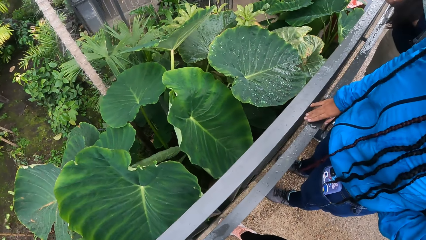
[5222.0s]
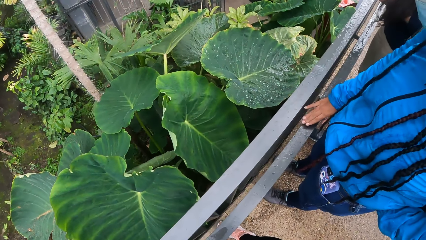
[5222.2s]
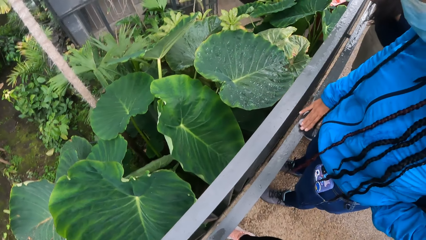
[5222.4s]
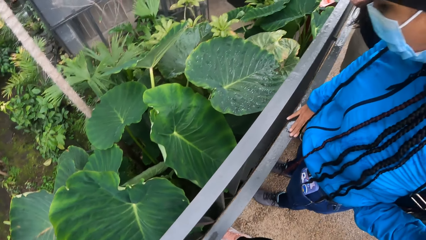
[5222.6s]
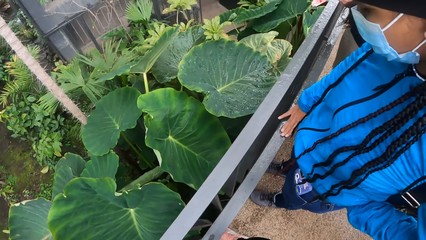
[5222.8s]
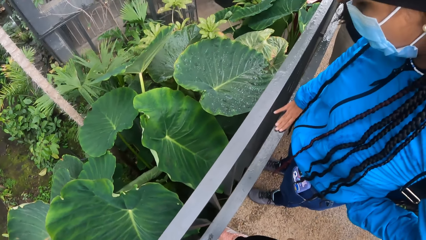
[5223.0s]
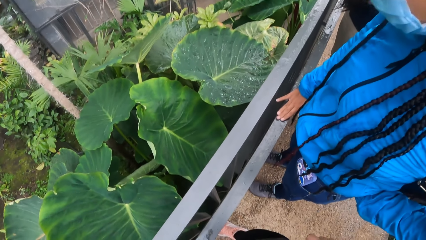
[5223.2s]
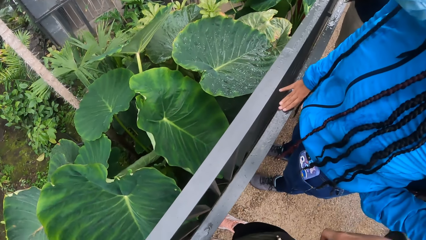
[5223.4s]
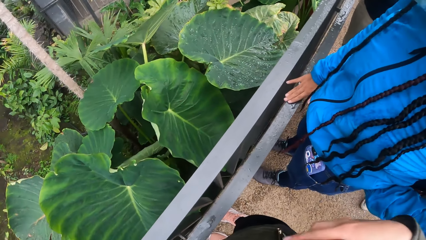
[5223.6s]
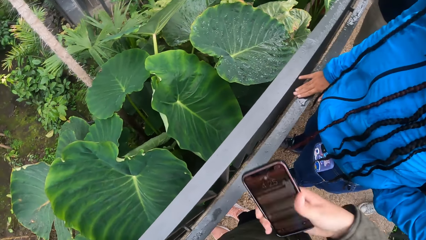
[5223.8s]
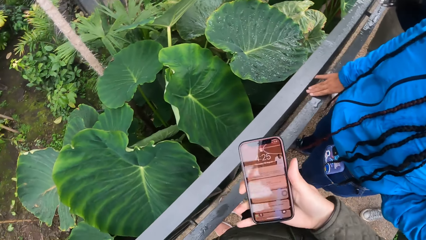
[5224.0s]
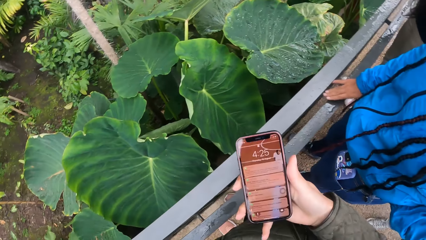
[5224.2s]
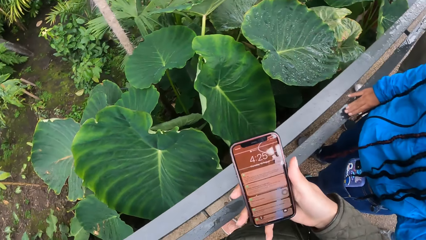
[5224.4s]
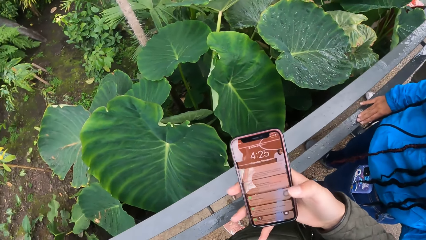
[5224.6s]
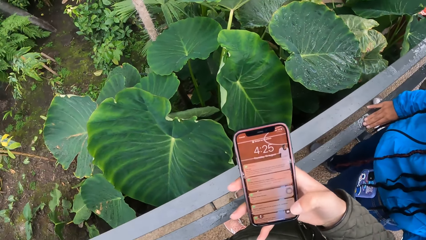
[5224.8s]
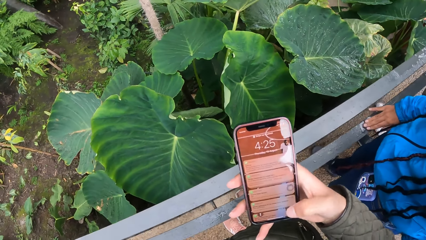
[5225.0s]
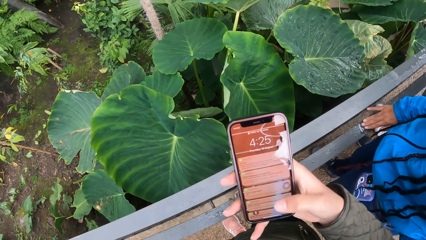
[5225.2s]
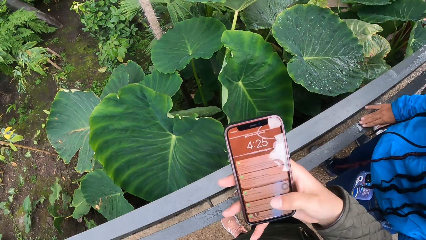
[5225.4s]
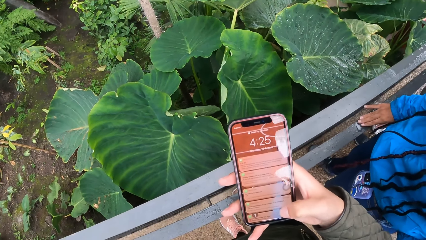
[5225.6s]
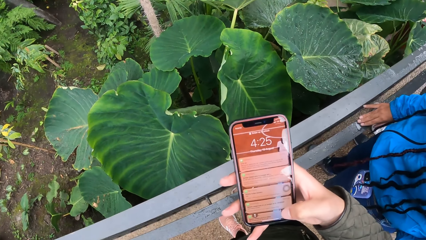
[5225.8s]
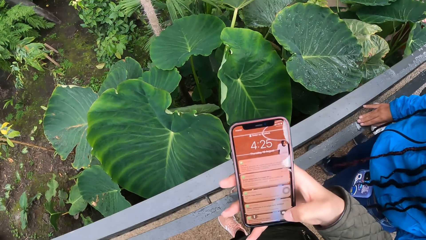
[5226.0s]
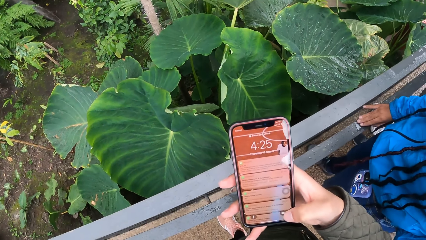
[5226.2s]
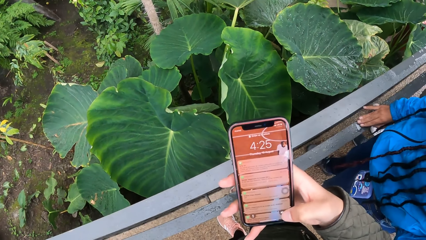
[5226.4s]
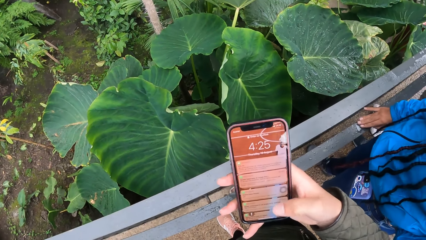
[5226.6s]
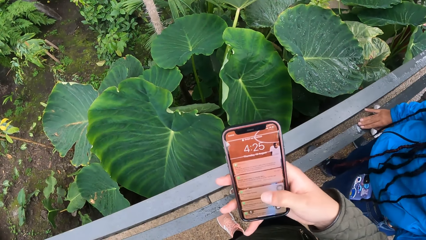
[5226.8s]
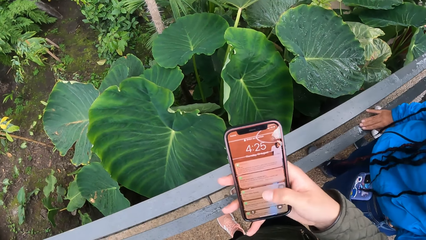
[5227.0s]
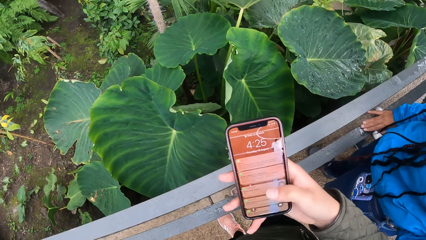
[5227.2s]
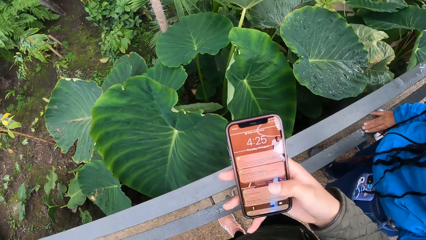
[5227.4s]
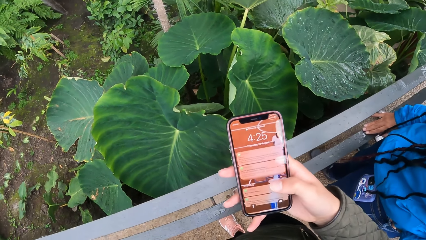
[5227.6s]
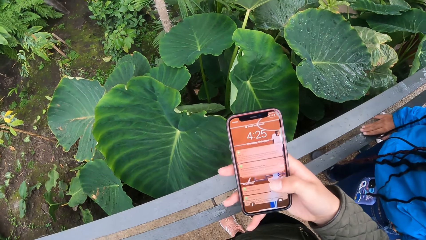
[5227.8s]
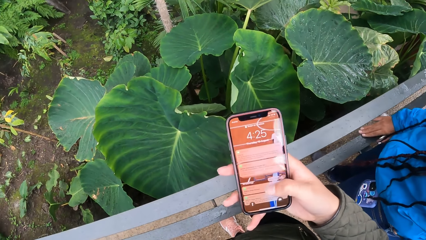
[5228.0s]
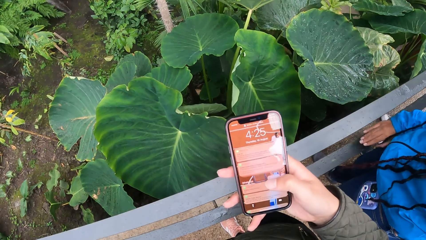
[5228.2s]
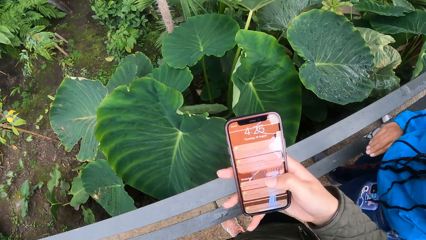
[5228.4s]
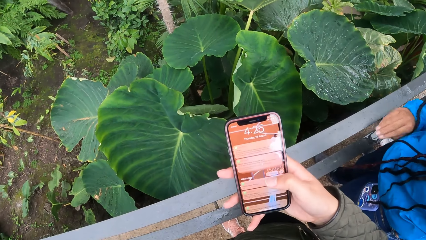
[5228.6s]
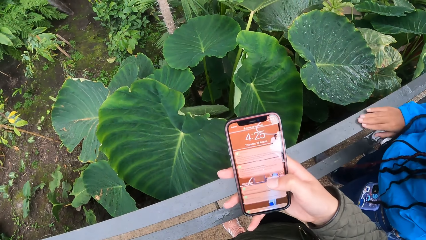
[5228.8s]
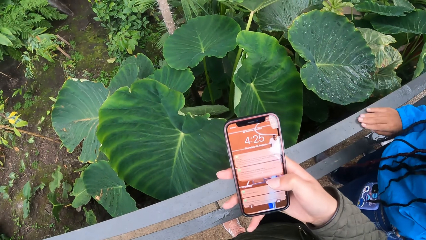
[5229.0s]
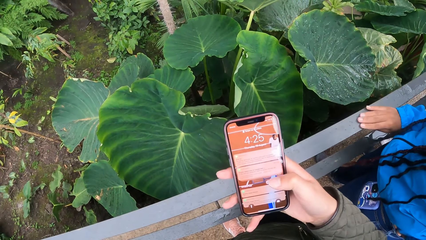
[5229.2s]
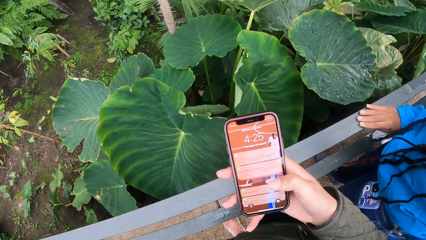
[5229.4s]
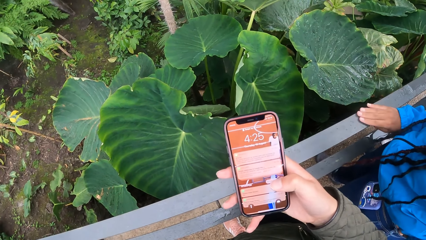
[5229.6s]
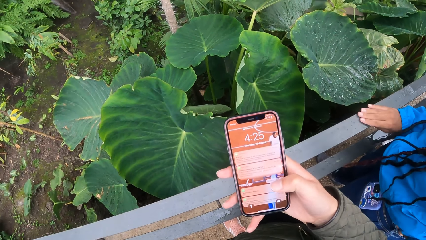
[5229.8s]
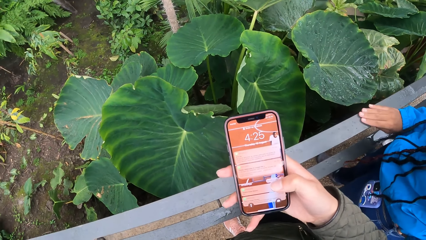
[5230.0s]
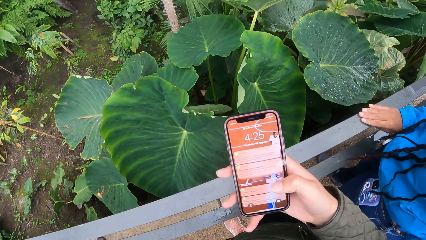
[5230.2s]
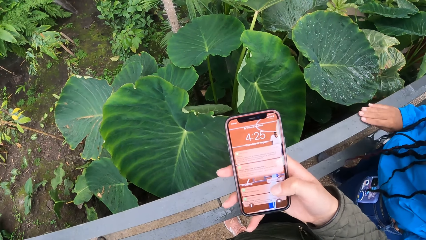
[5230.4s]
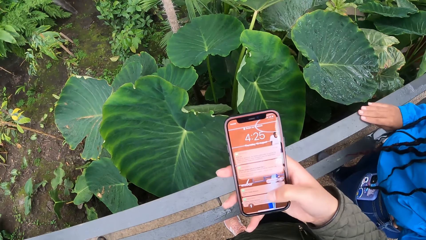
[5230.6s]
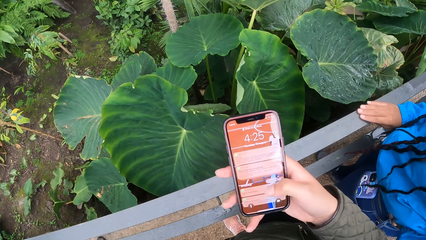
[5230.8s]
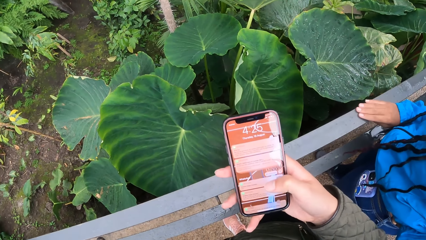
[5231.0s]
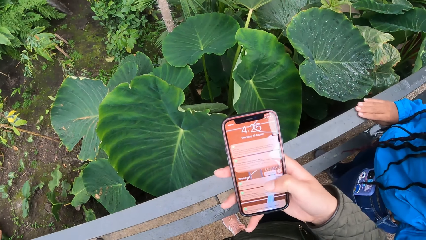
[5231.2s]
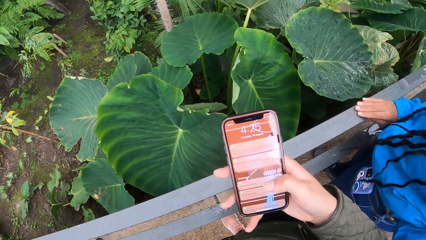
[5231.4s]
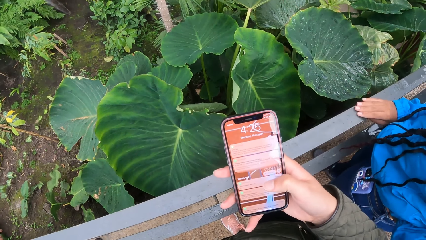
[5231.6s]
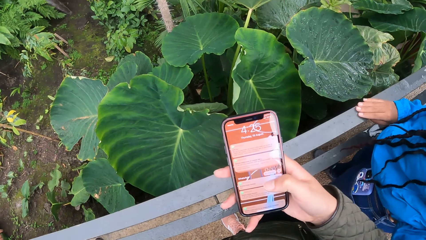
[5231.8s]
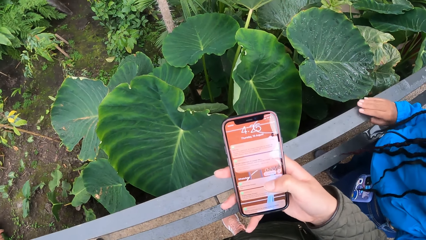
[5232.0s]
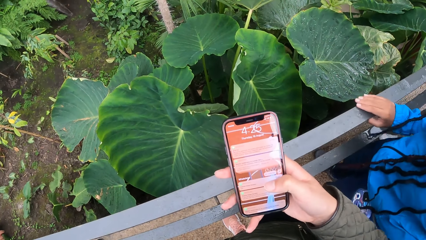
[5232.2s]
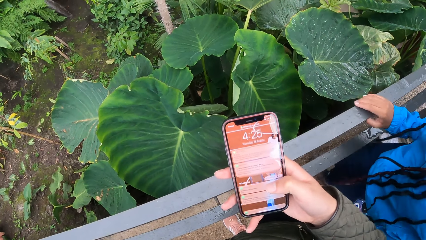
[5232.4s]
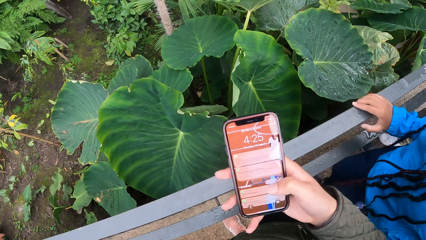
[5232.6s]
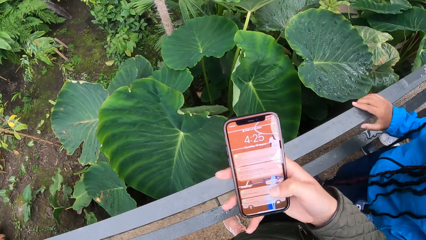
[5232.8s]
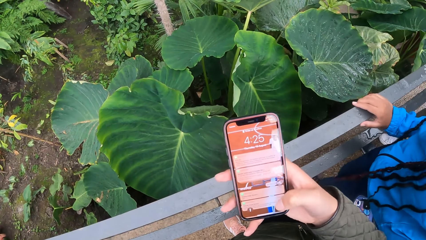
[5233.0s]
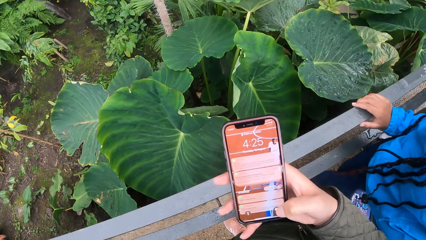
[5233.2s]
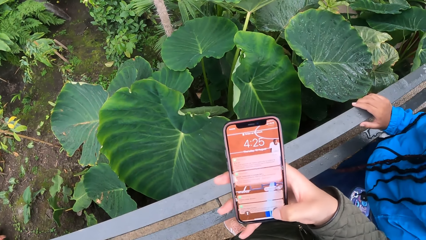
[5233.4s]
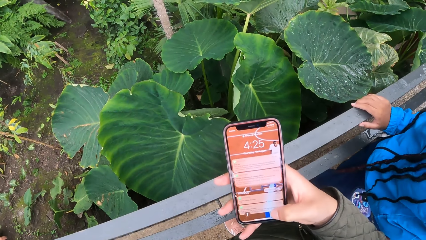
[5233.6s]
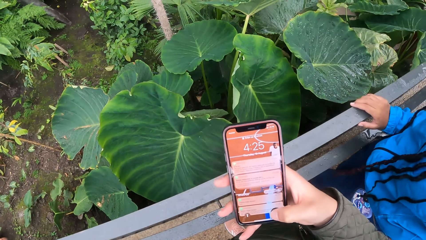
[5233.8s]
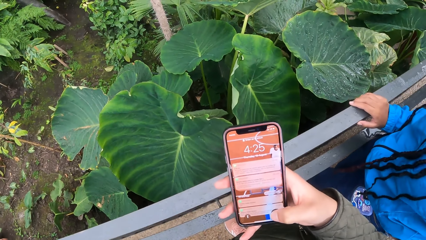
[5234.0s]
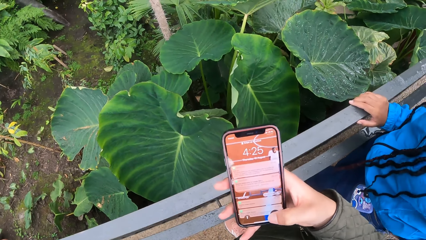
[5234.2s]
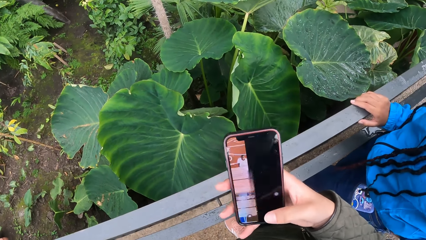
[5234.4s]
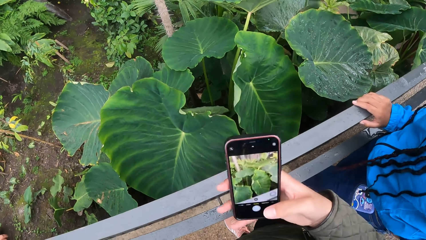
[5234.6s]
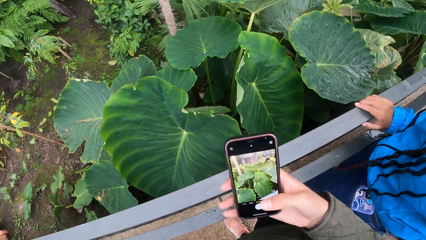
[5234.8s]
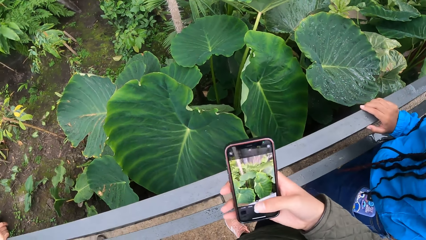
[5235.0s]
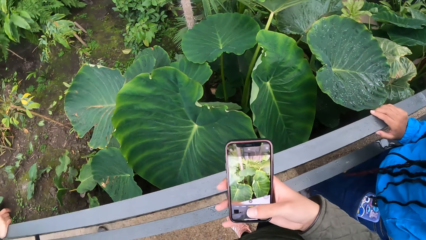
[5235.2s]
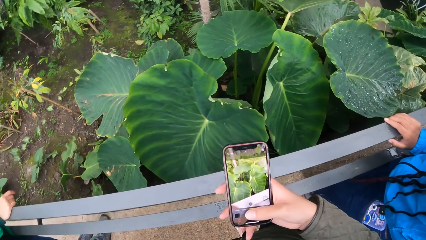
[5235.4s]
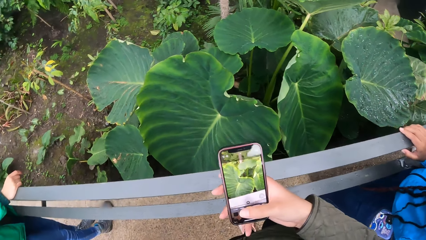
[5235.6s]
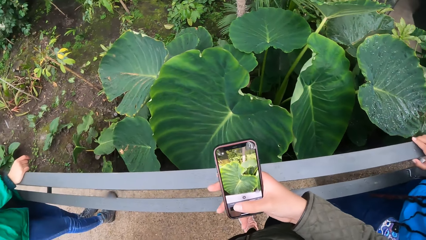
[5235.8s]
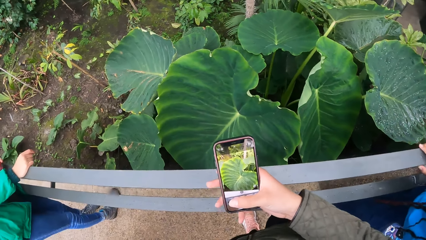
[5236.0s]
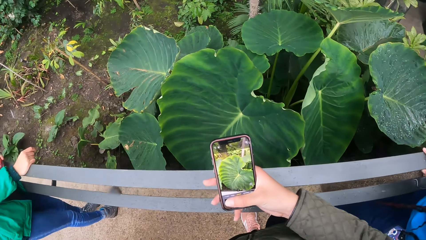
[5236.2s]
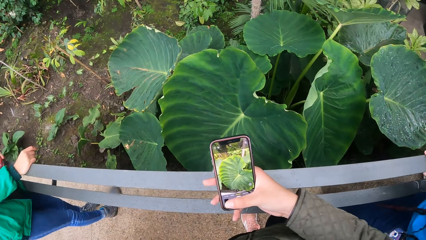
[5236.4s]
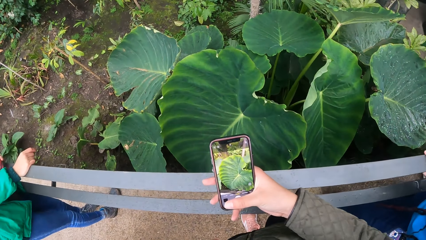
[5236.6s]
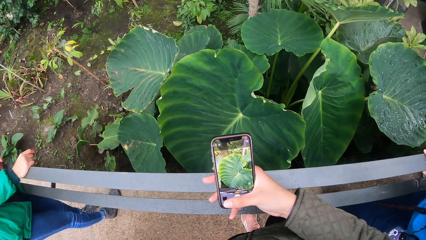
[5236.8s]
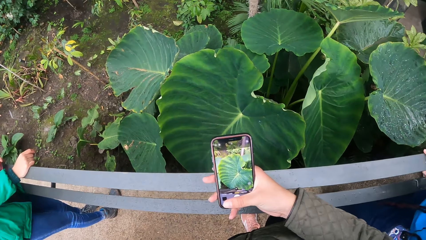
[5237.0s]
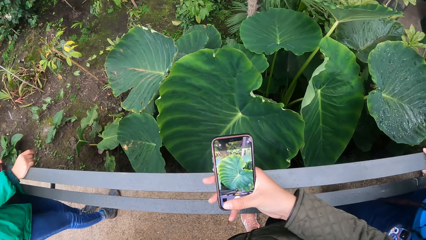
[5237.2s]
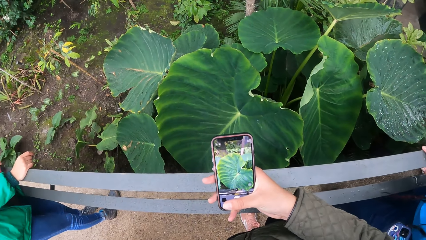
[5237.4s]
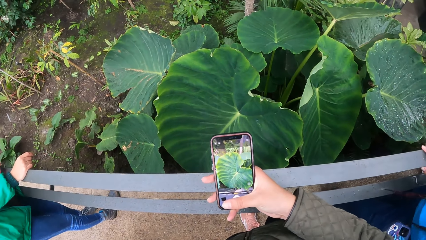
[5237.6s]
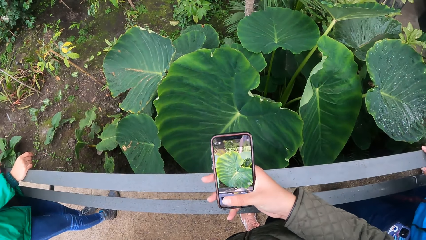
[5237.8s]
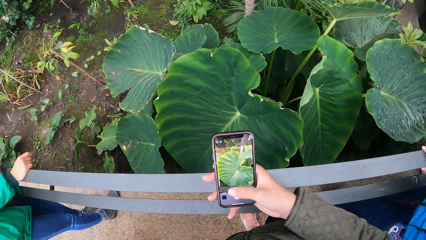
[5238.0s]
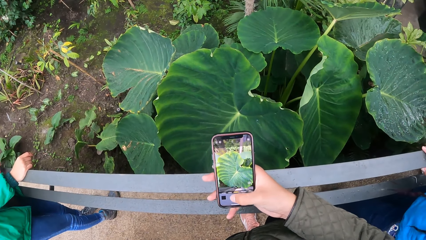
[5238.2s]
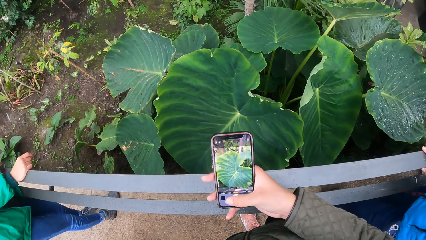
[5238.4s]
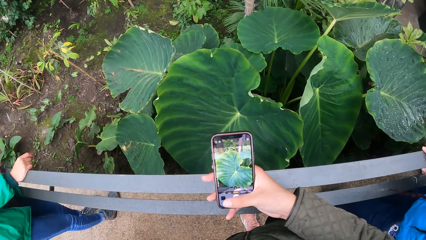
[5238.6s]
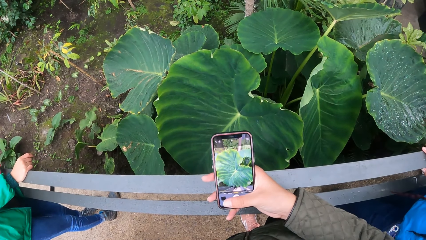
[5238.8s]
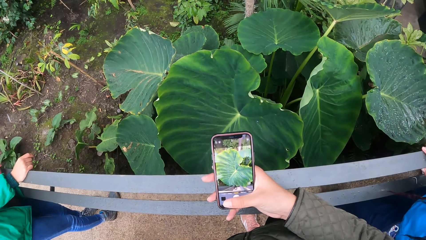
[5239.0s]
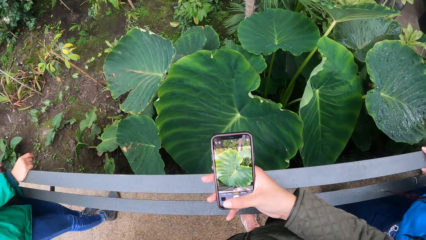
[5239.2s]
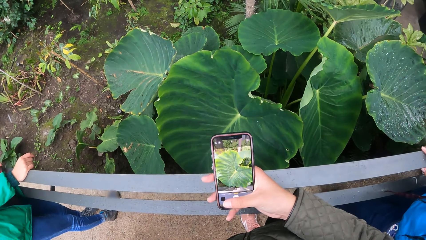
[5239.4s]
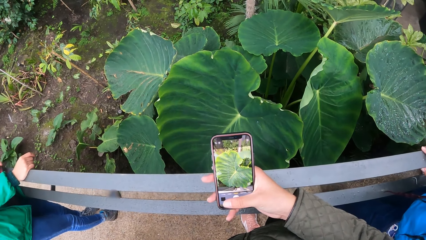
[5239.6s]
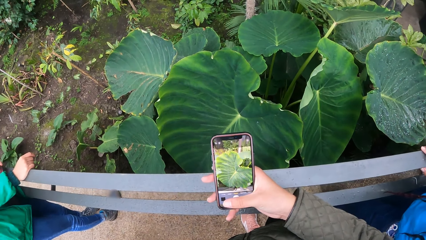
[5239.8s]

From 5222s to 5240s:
The camera wearer operates a phone with his right hand. He takes a picture of a plant.
